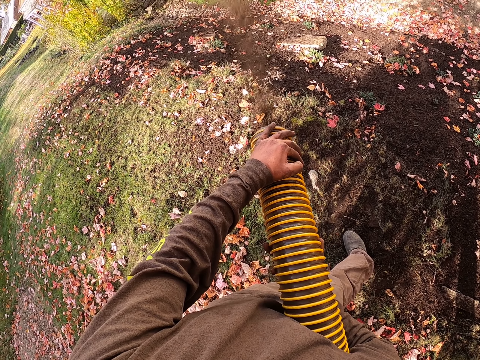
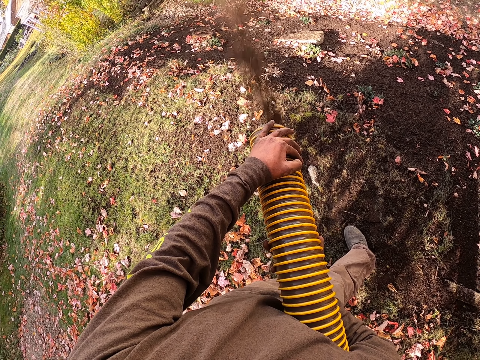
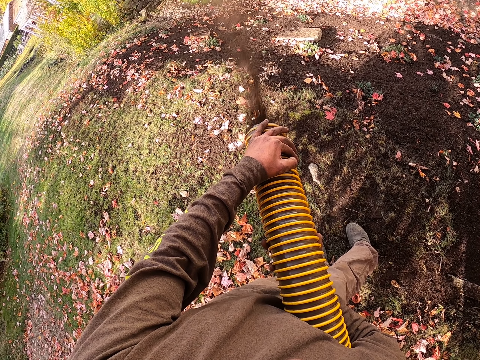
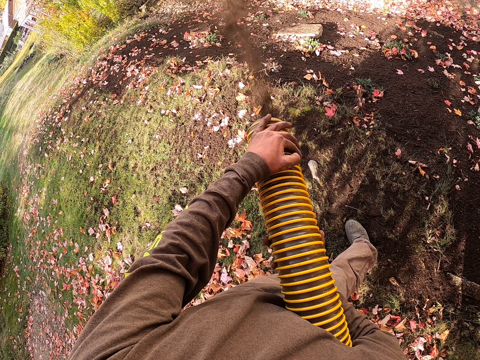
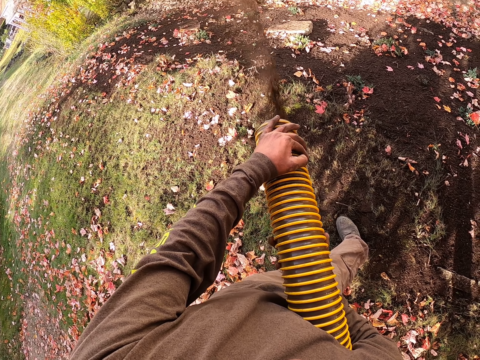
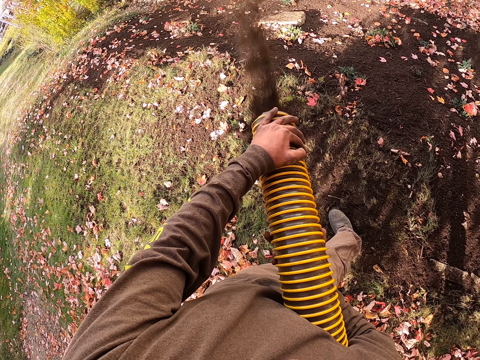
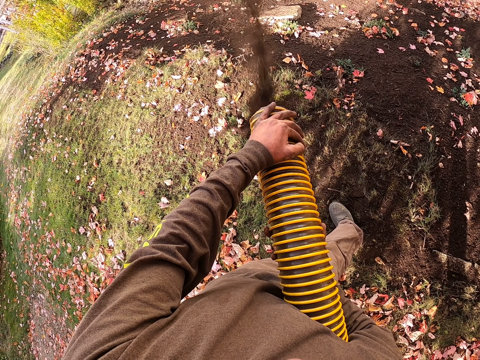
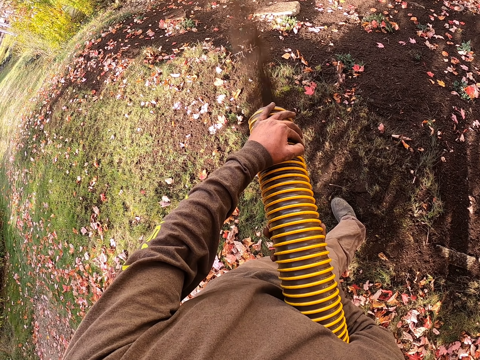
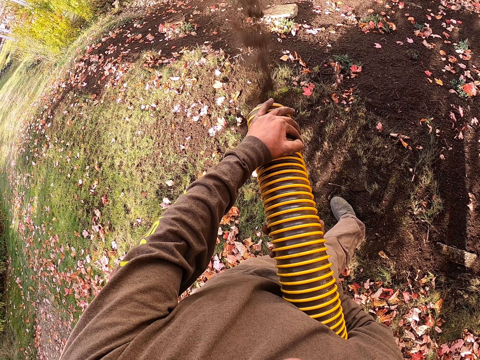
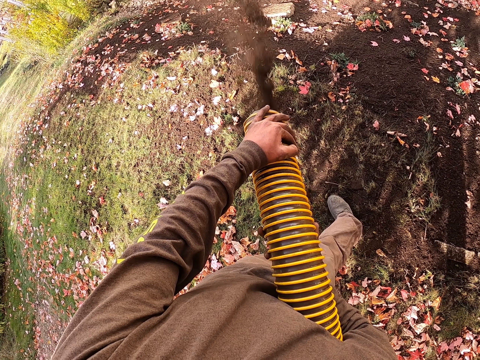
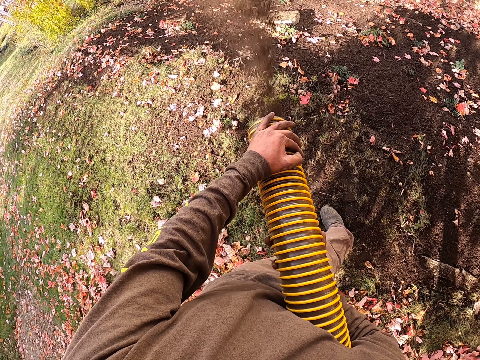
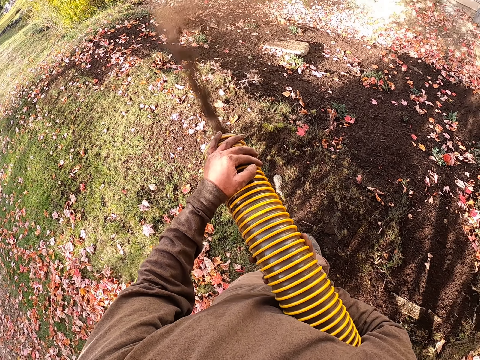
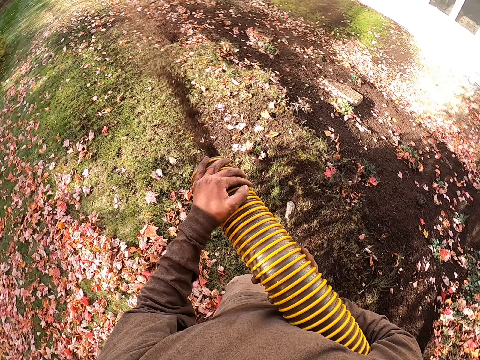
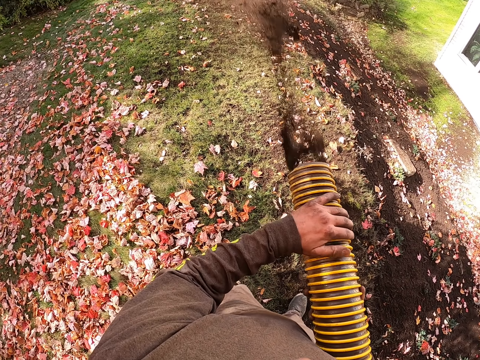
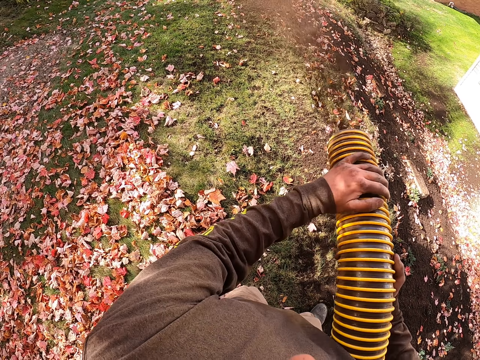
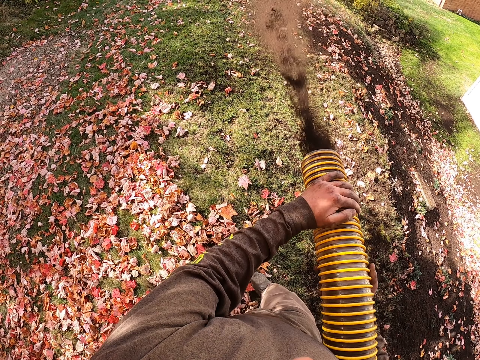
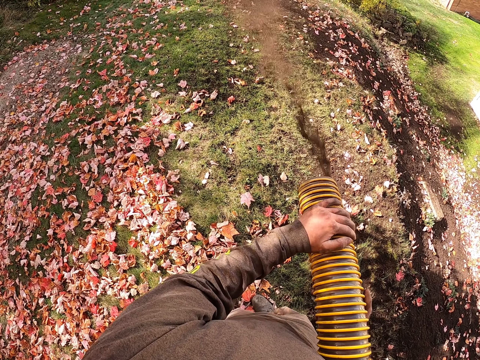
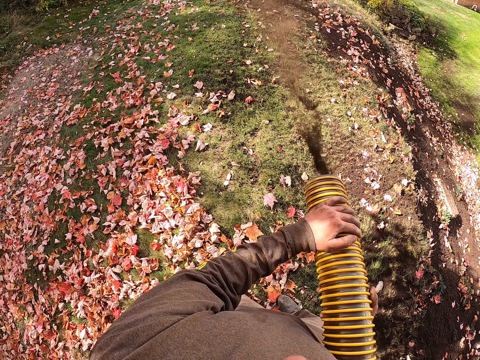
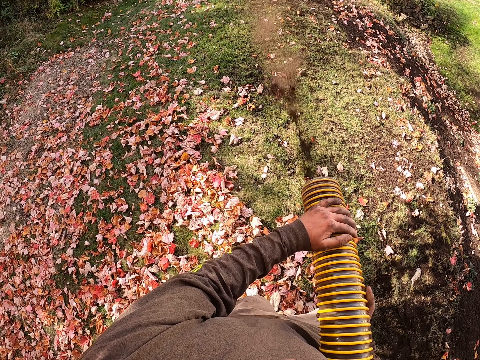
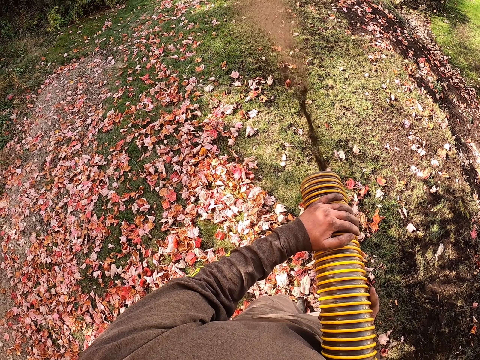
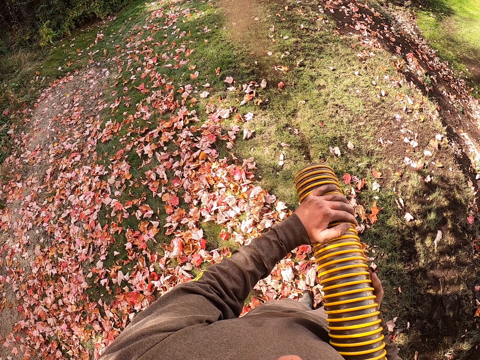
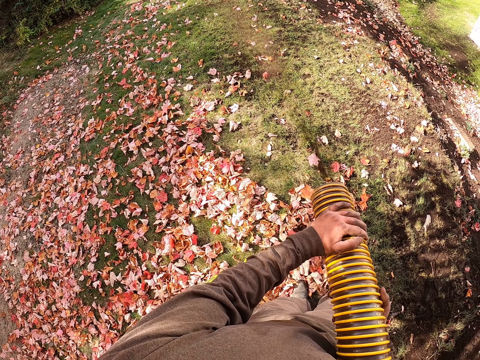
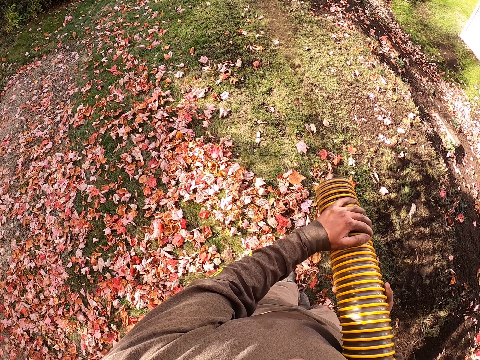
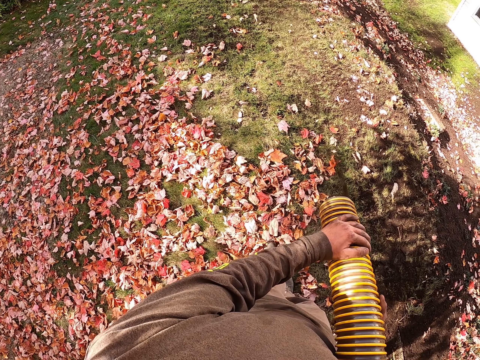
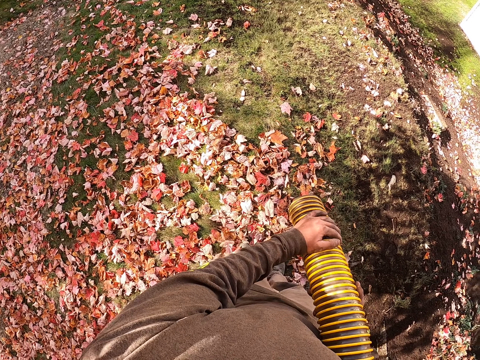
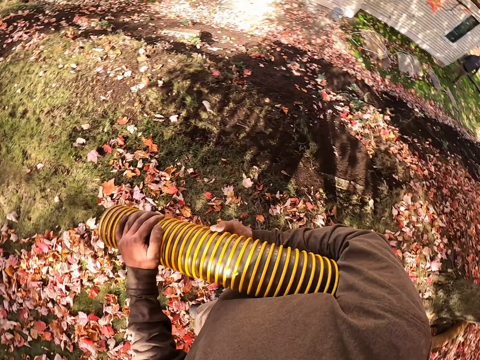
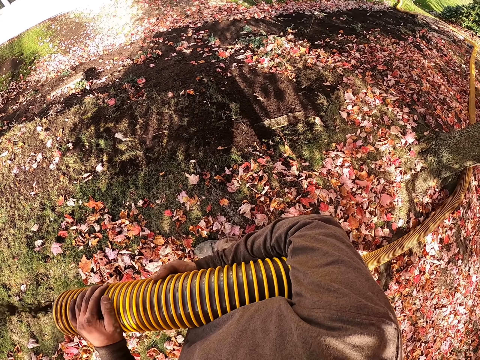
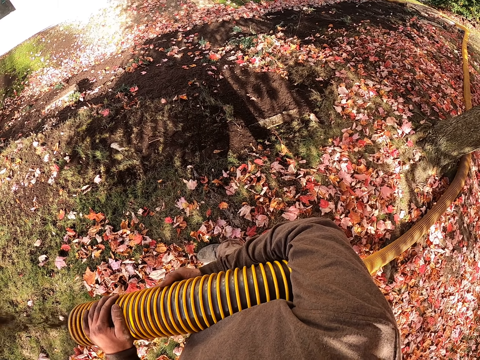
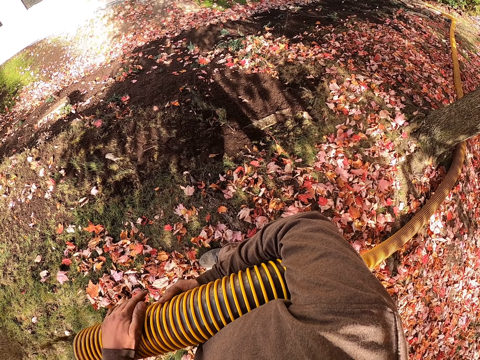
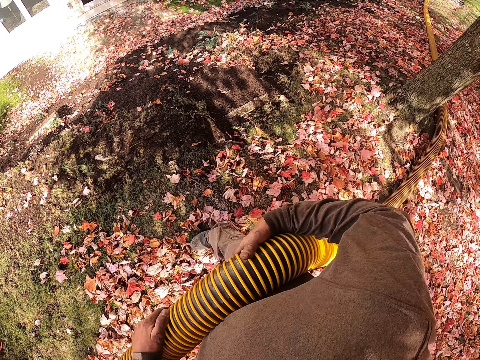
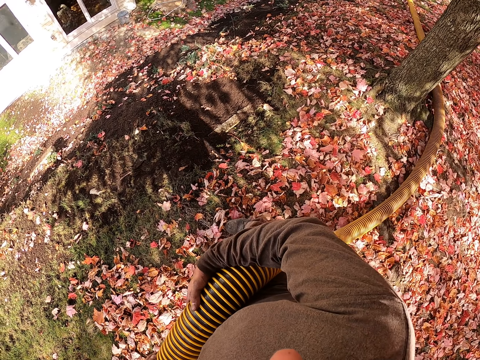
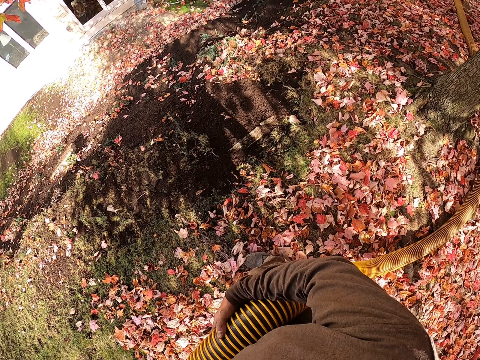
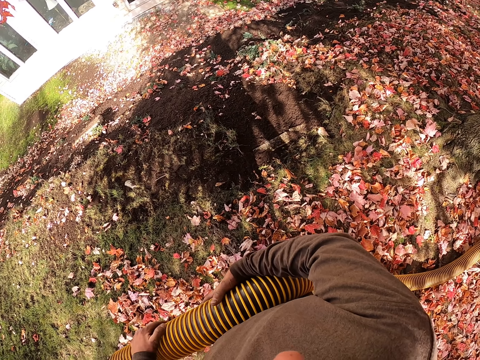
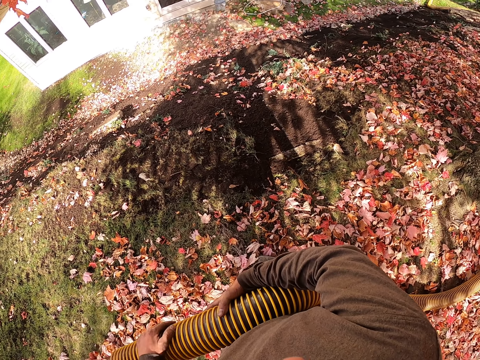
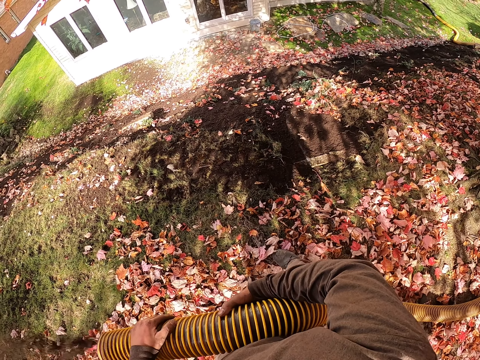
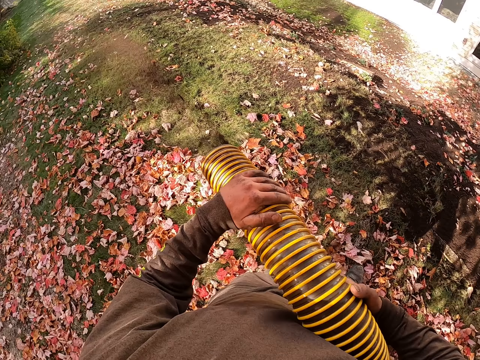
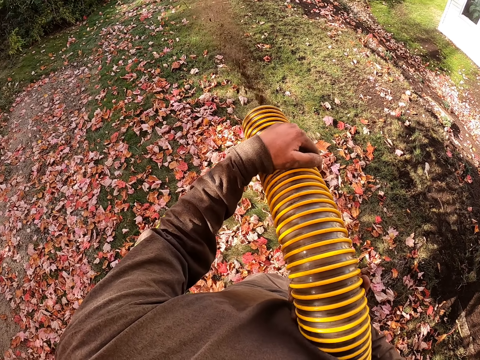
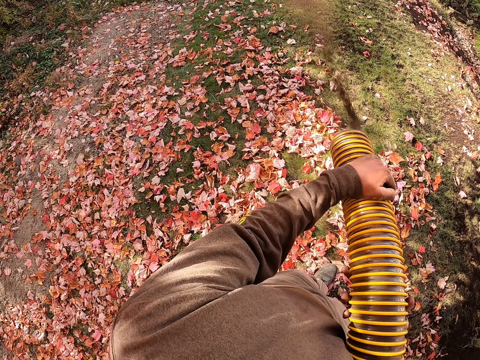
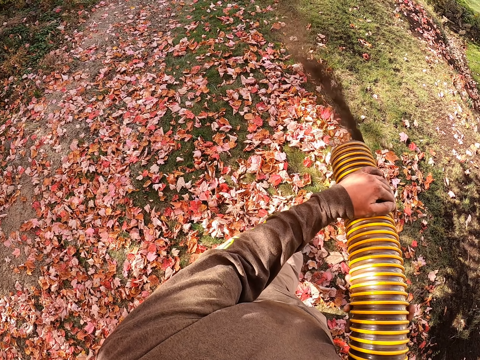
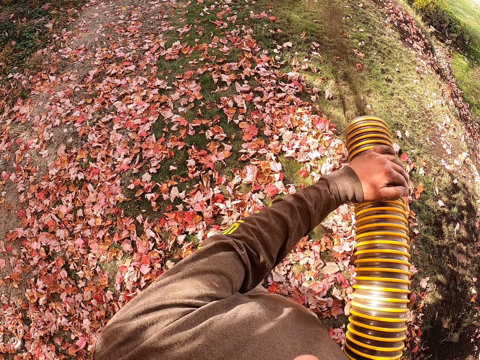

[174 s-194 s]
The camera wearer looks around the garden and sprays the sand on the garden ground. They adjust a hose pipe and spray the sand on the garden ground. They walk in the garden and spray the sand on the garden ground. They adjust themselves and spray the sand on the garden ground. They look around the garden and spray the sand on the garden ground. They adjust the hands and spray the sand on the garden ground. They look around the garden and spray the sand on the garden ground. They adjust the hose pipe and spray the sand on the garden ground. They adjust themselves and spray the sand on the garden ground.

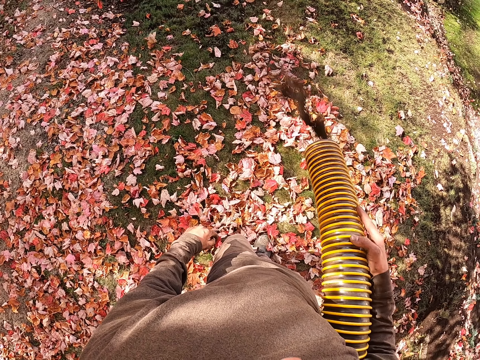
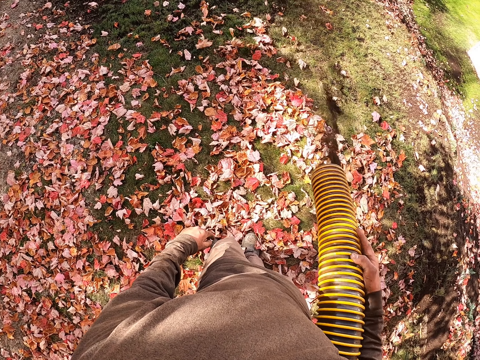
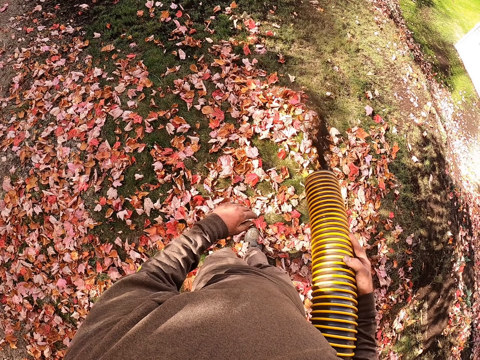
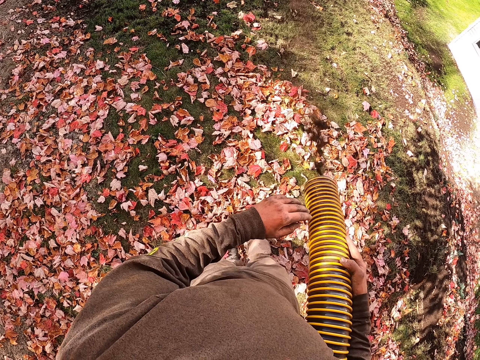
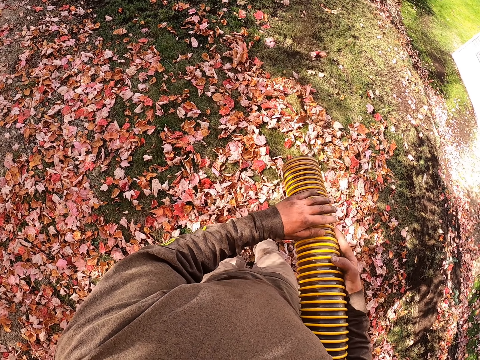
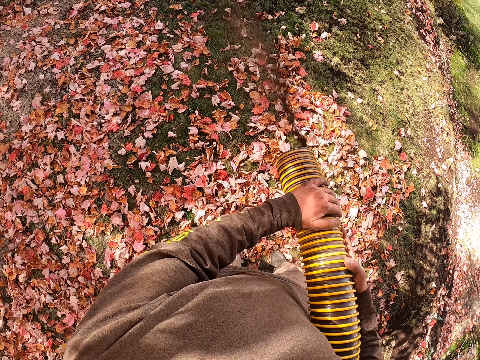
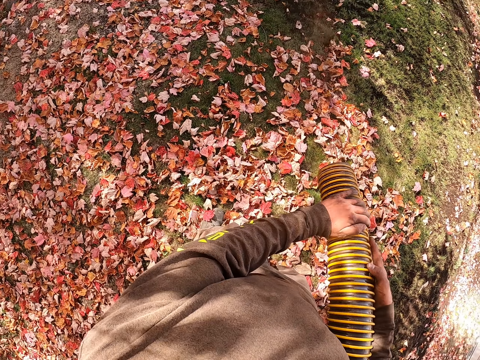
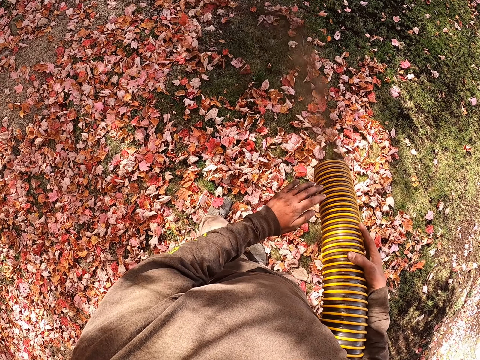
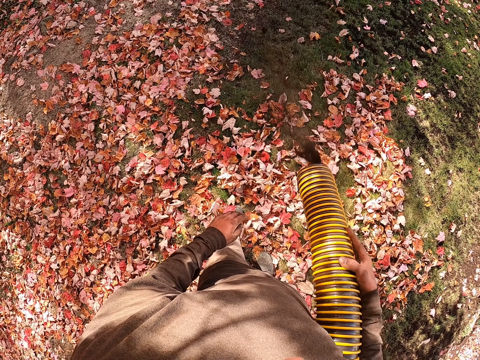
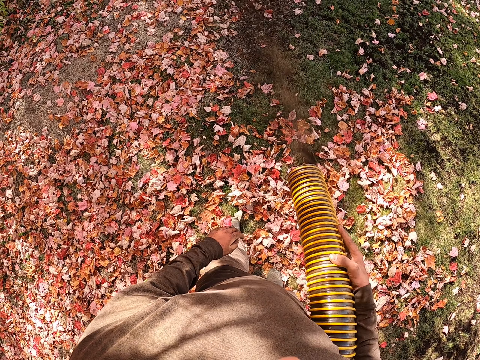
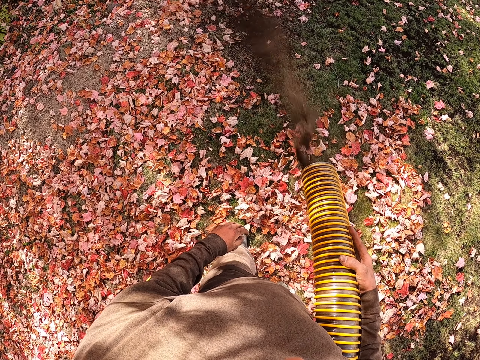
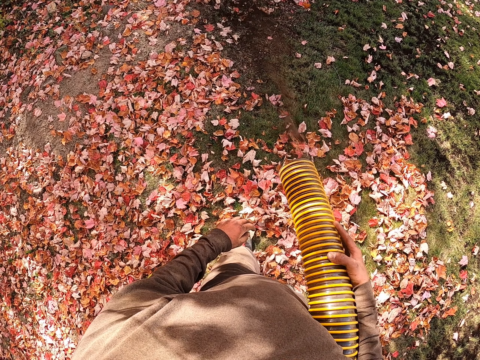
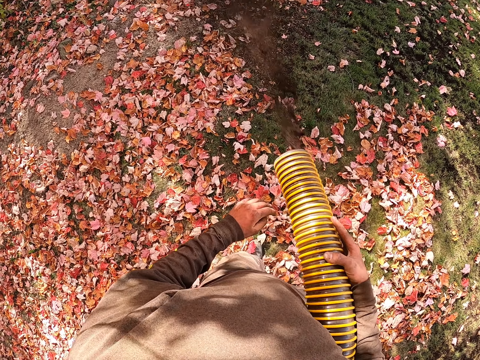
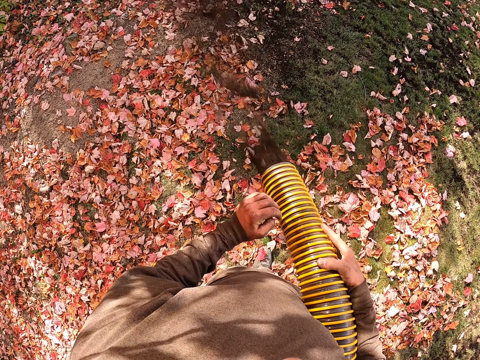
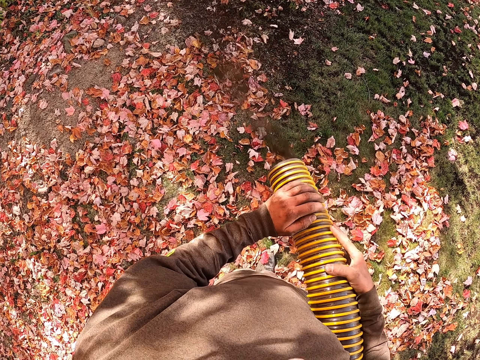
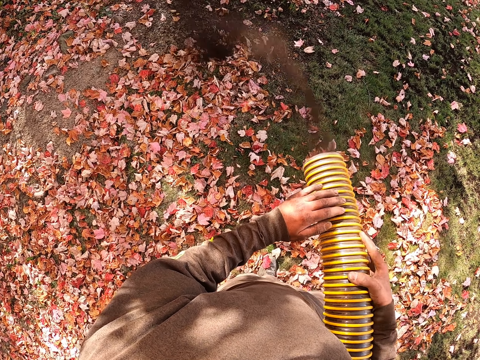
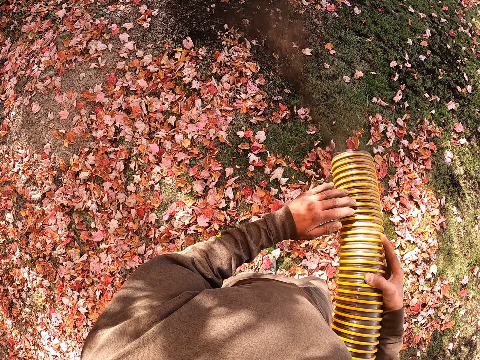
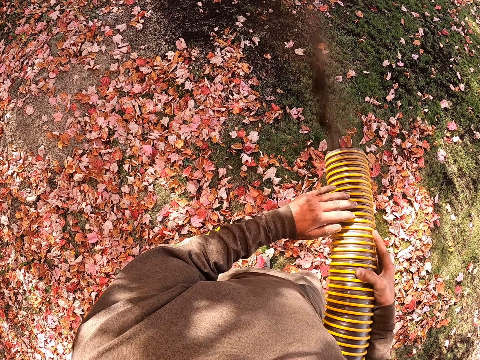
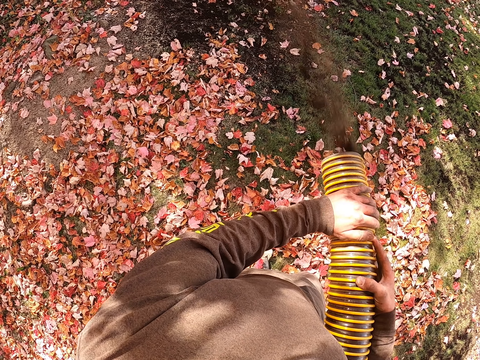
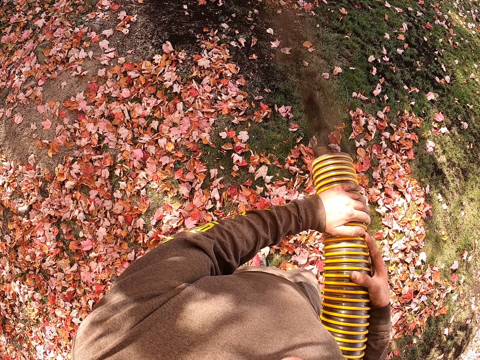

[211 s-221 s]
The camera wearer shakes the hose pipe and sprays the sand on the garden ground. They shake the hose pipe and spray the sand on the garden ground. They shake the hose pipe and spray the sand on the garden ground. They shake the hose pipe and spray the sand on the garden ground. They hold the hose pipe with both hands and spray the sand on the garden ground. They remove the left hand from the hose pipe and spray the sand on the garden ground. They shake the hose pipe and spray the sand on the garden ground. They shake the hose pipe and spray the sand on the garden ground. They shake the hose pipe and spray the sand on the garden ground. They shake the hose pipe and spray the sand on the garden ground. They hold the hose pipe with both hands.
